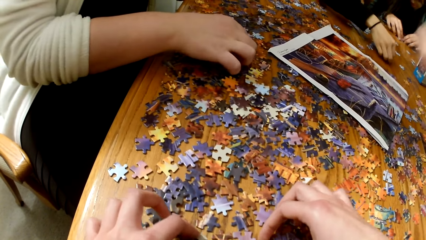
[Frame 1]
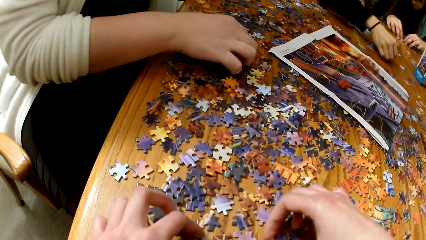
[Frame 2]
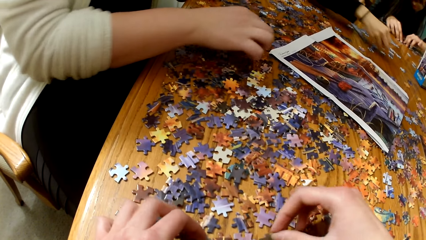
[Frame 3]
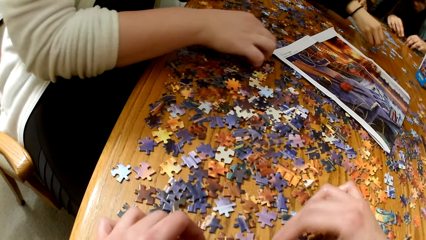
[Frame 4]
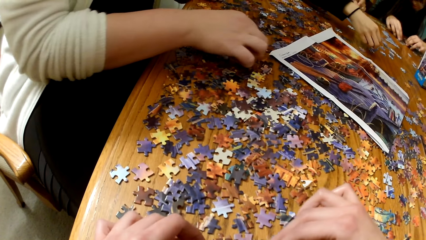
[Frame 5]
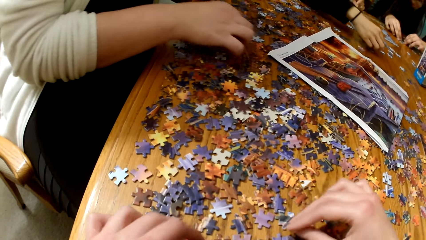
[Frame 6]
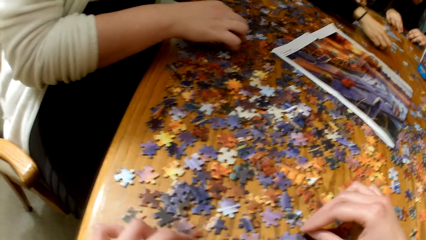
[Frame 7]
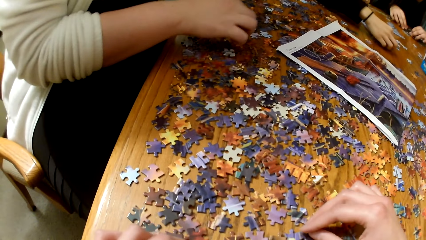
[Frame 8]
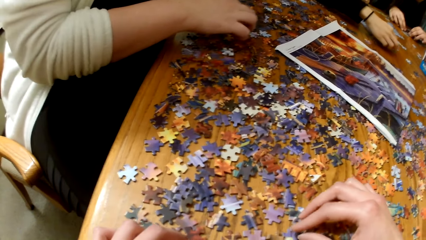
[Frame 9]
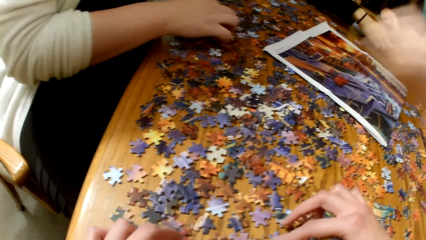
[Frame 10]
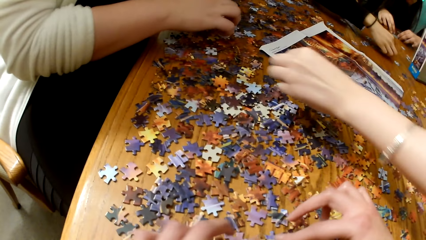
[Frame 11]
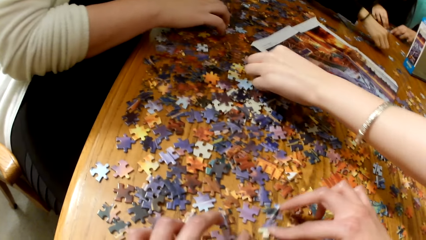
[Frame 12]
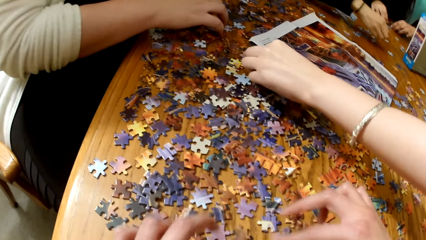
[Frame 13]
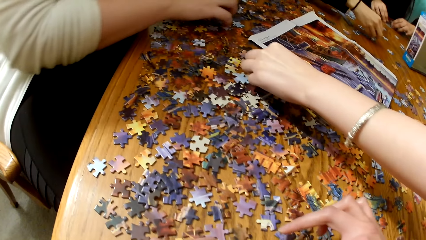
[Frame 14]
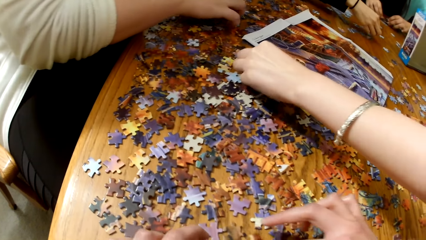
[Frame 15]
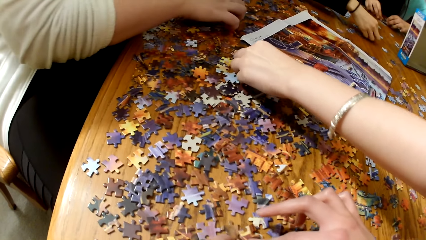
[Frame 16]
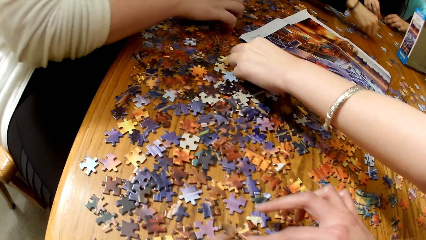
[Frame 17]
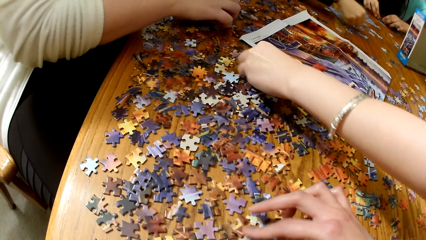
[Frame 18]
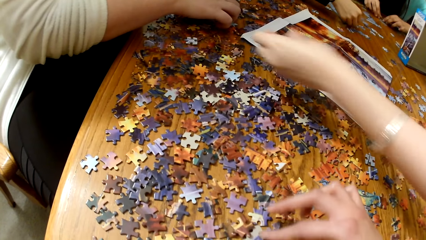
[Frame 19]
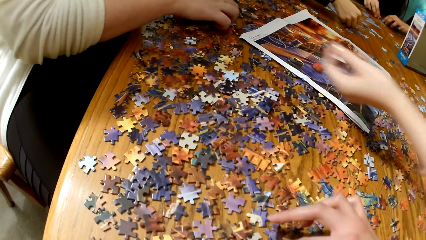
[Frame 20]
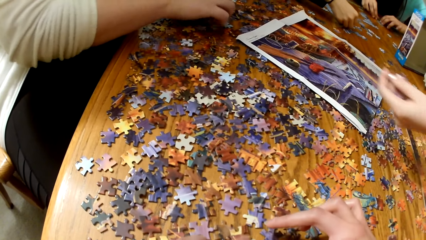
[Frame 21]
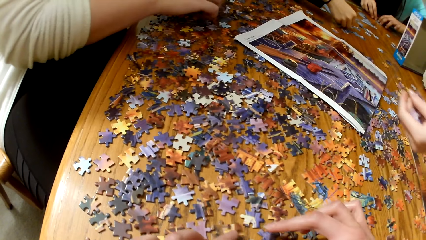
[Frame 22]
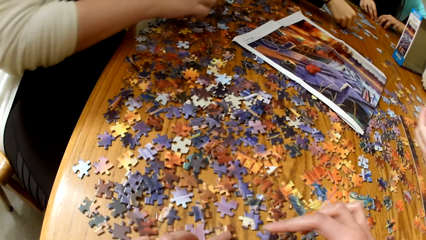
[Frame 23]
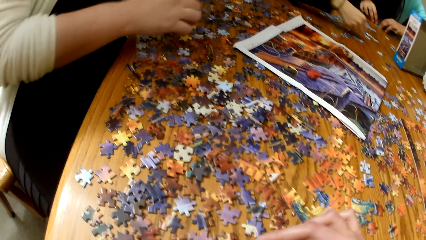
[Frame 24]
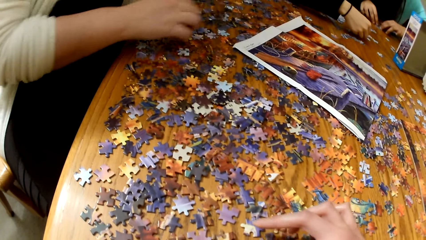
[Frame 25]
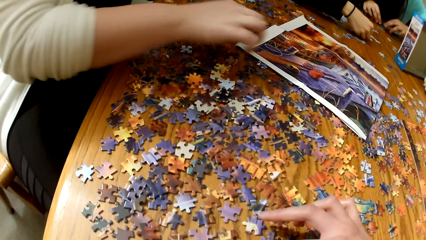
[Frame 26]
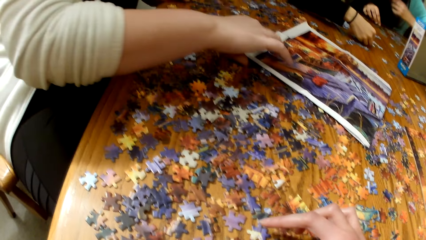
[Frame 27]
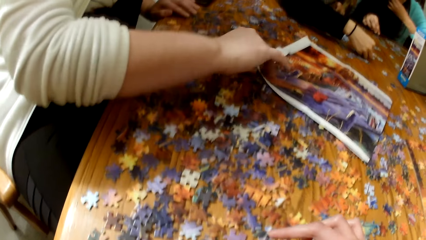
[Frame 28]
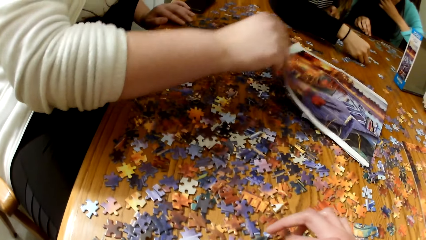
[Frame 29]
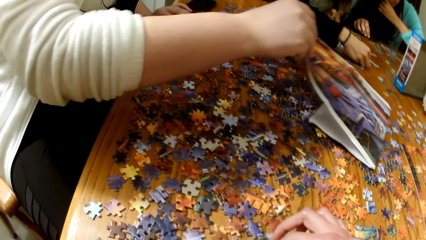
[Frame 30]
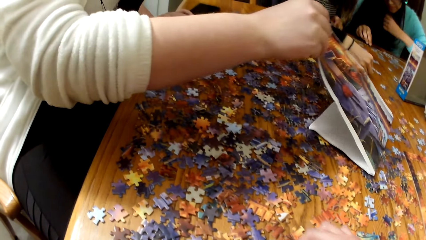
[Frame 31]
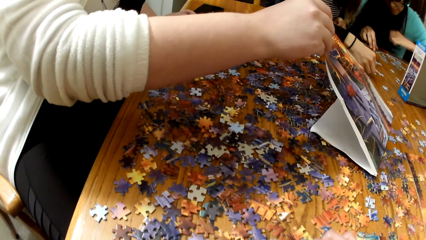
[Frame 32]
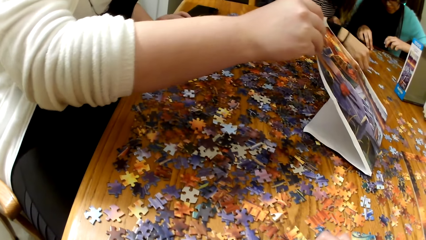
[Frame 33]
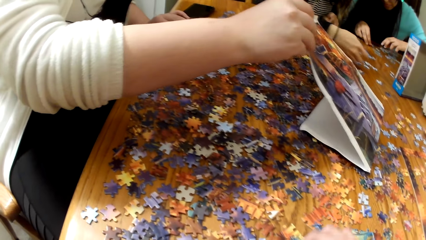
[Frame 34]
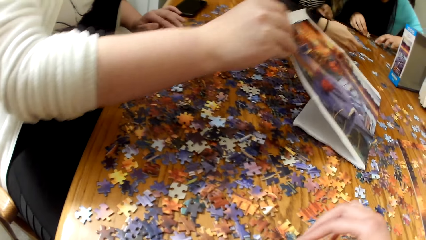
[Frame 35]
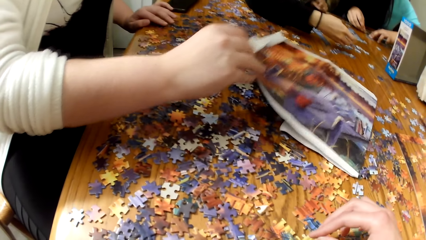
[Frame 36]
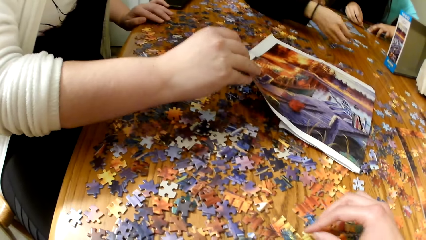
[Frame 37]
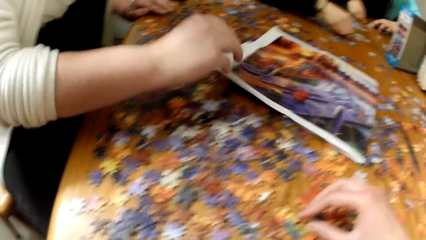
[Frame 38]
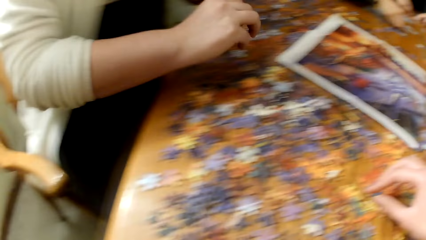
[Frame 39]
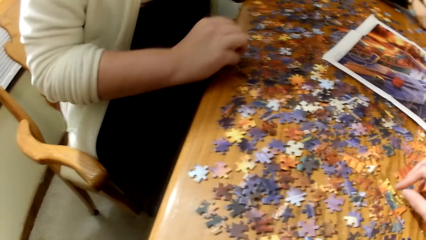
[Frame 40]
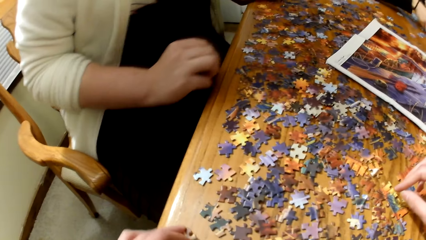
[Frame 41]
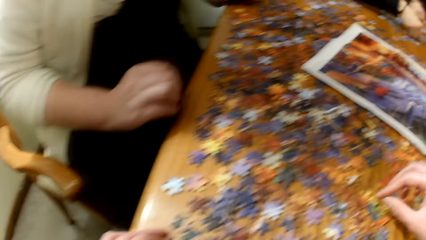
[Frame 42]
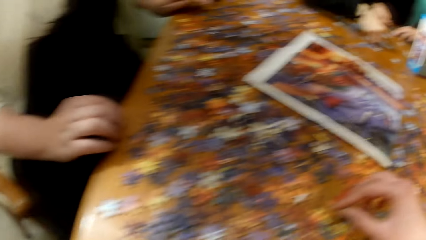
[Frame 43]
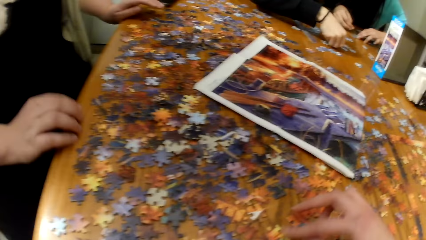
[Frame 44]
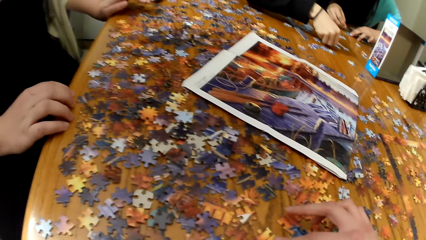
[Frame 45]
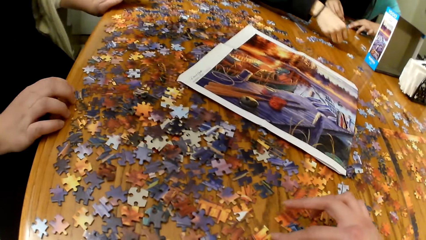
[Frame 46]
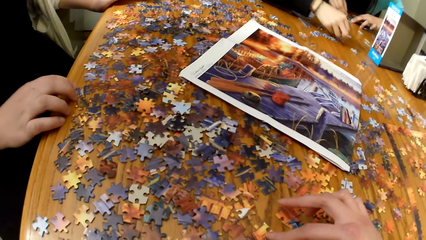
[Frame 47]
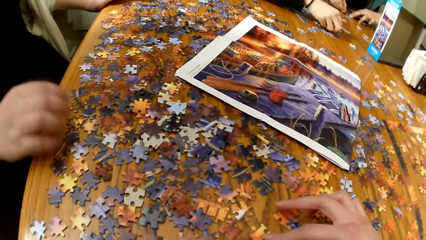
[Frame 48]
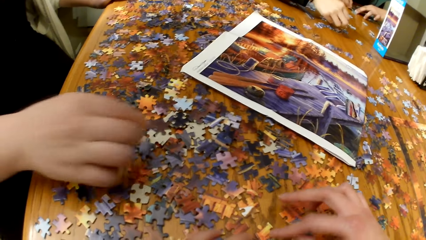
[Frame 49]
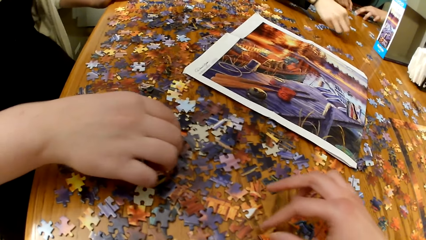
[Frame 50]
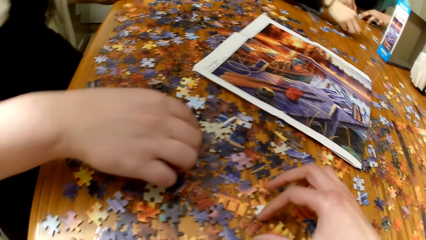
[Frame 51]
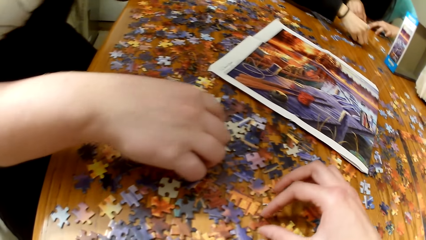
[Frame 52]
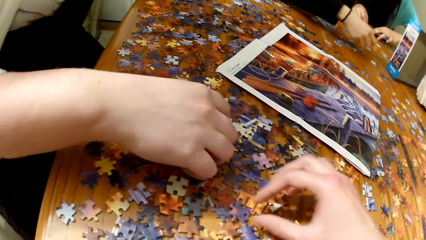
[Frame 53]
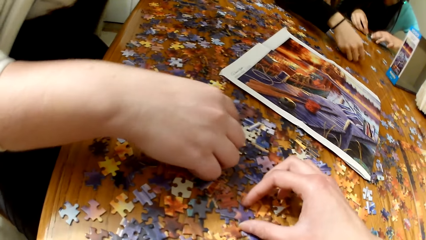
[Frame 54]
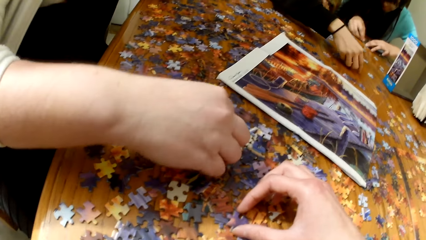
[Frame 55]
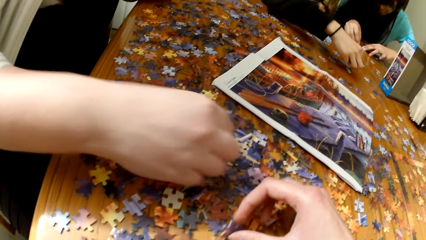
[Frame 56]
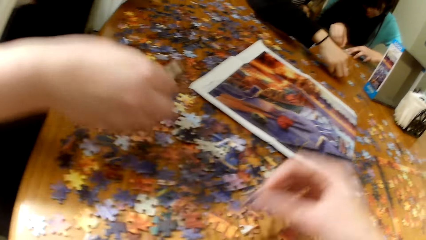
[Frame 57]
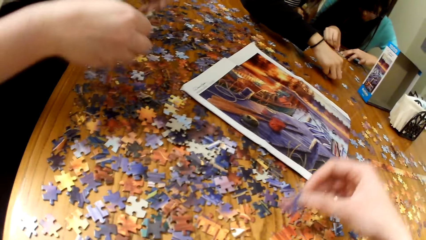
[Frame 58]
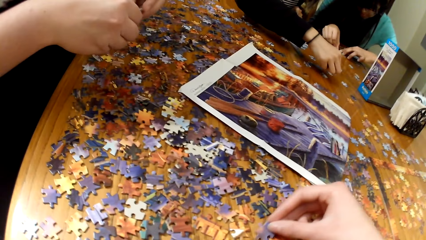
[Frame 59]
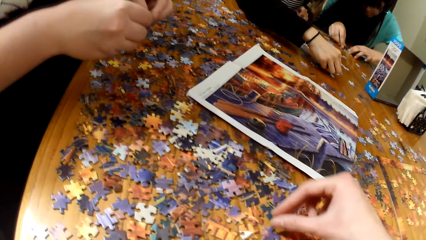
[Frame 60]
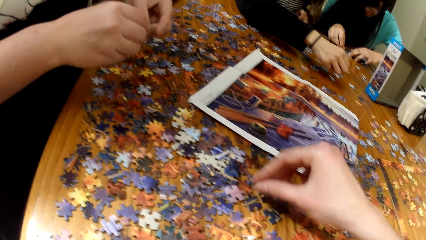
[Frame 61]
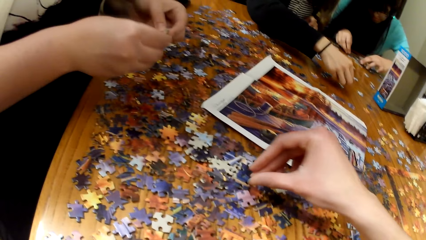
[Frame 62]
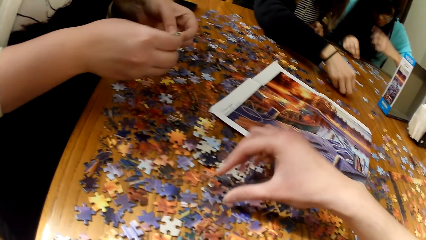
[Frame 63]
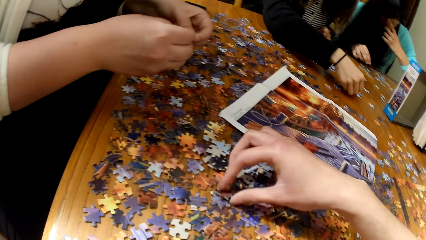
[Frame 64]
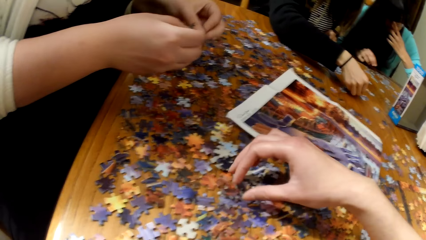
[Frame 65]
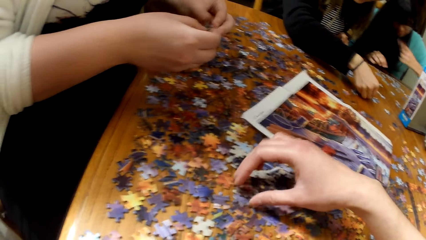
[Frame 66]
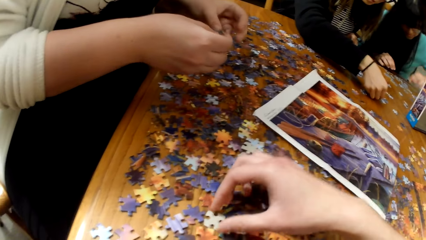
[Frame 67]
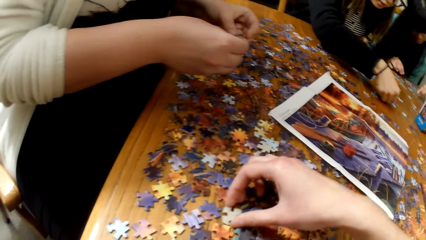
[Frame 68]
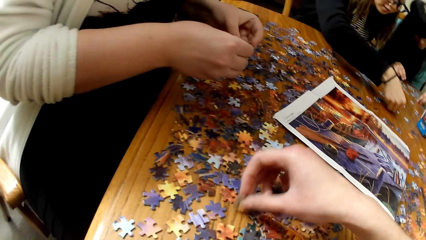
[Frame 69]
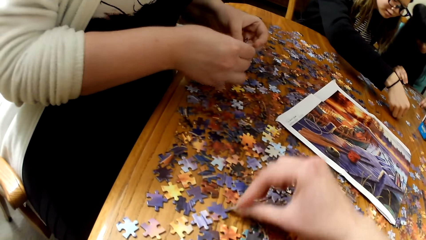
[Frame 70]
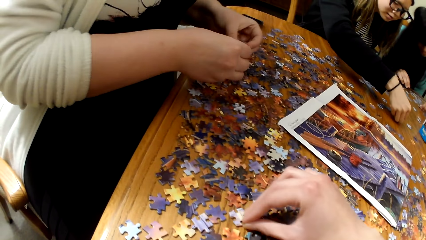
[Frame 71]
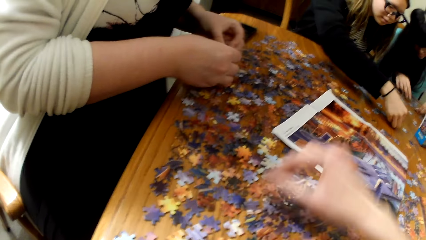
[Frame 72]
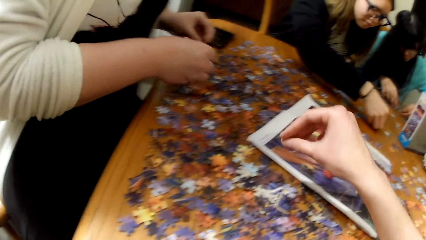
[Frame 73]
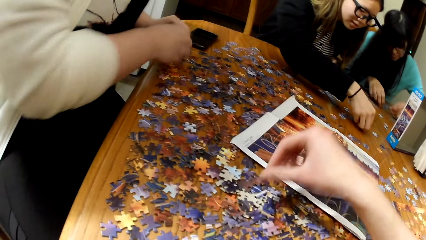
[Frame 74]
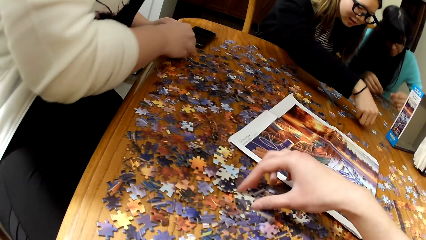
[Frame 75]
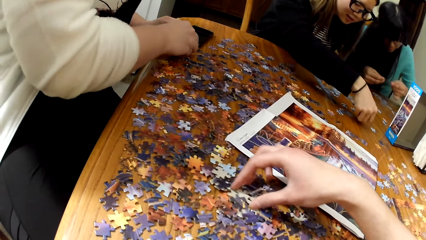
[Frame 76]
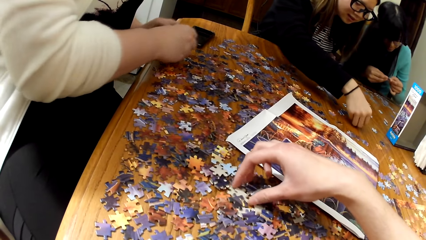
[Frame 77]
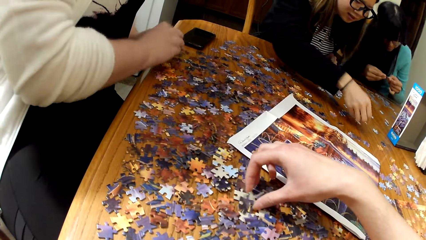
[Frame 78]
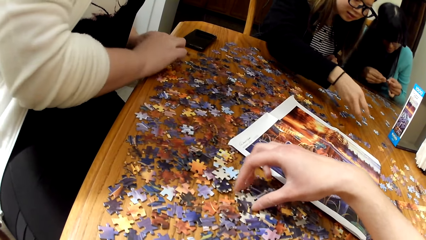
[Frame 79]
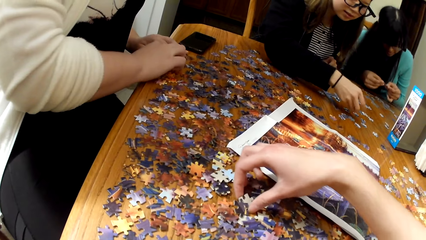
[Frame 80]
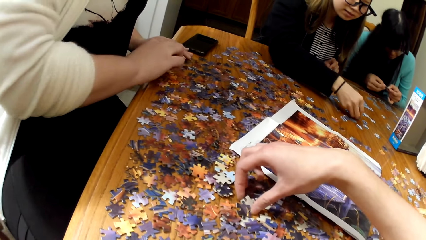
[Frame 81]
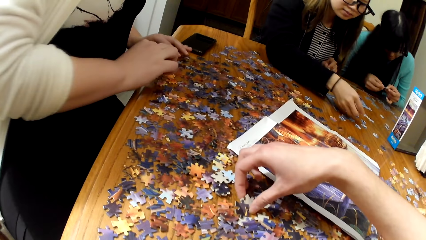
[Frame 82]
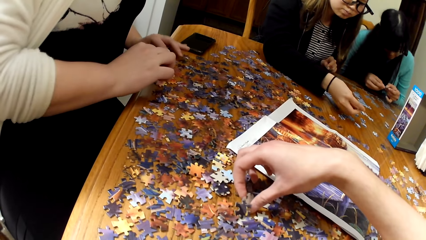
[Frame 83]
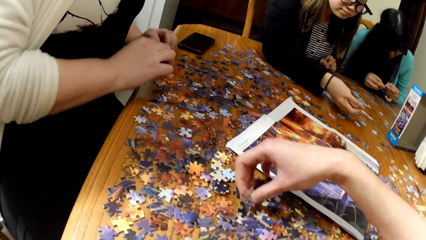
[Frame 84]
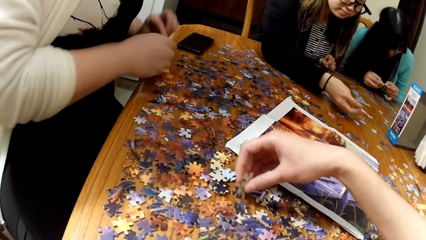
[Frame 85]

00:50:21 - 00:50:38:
A lady plays the jigsaw puzzle. Another lady plays the jigsaw puzzle. The first lady lifts the board paper. The camera wearer plays the jigsaw puzzle. The first lady sorts the game pieces. The other lady plays the jigsaw puzzle. The camera wearer plays the jigsaw puzzle.
